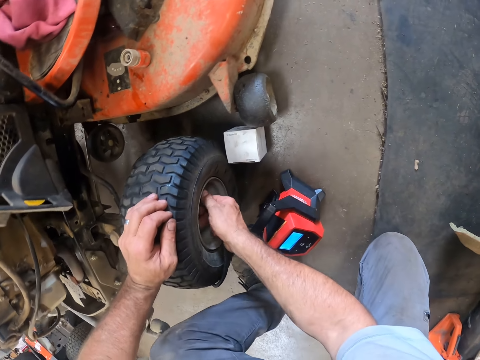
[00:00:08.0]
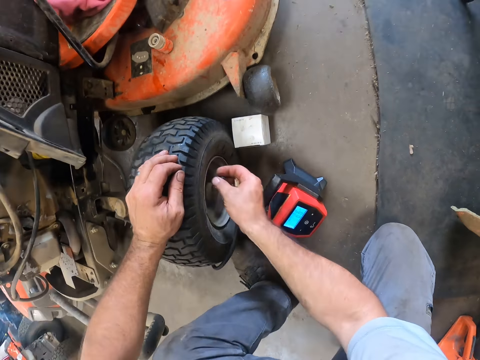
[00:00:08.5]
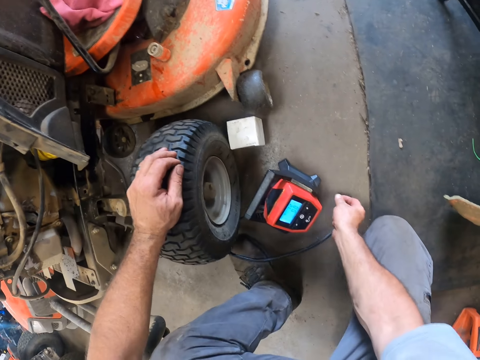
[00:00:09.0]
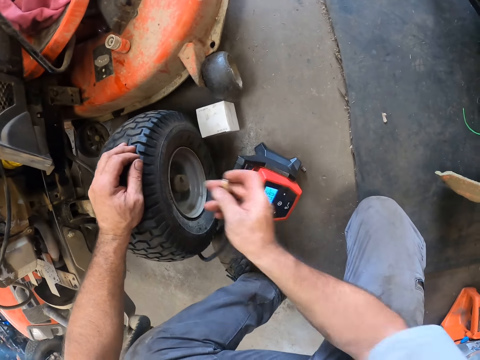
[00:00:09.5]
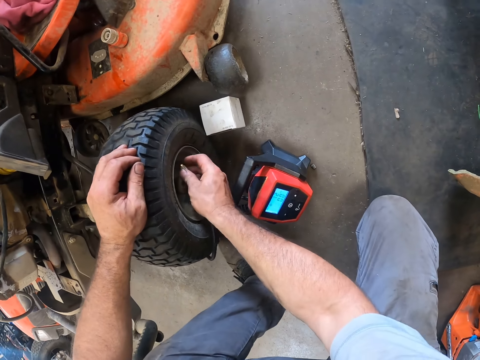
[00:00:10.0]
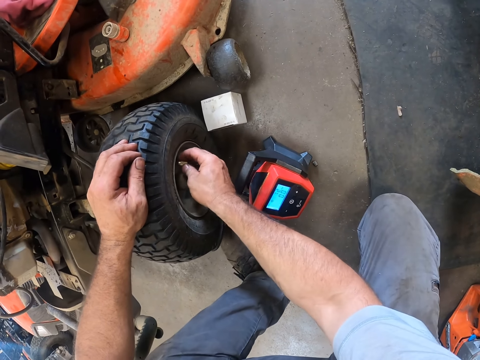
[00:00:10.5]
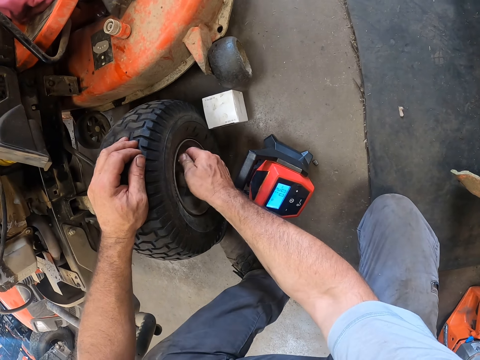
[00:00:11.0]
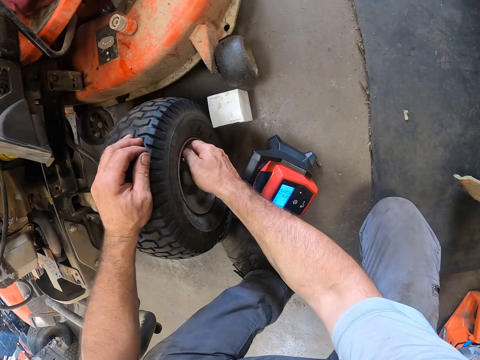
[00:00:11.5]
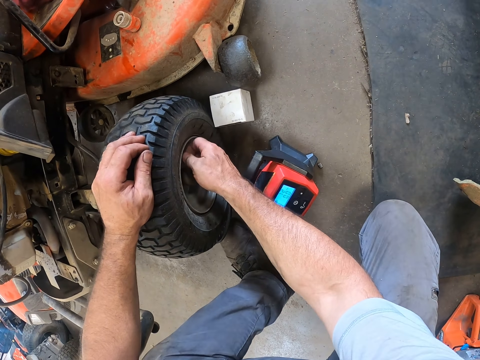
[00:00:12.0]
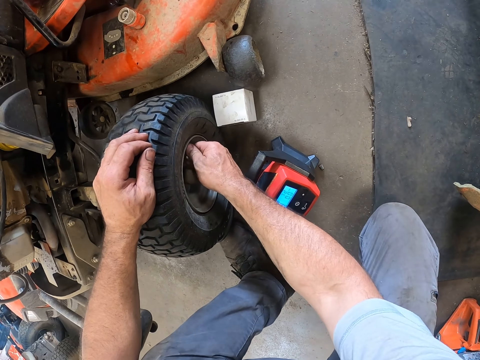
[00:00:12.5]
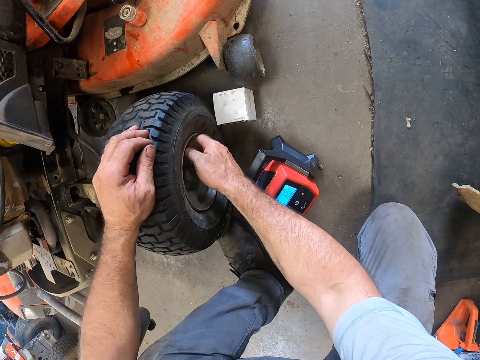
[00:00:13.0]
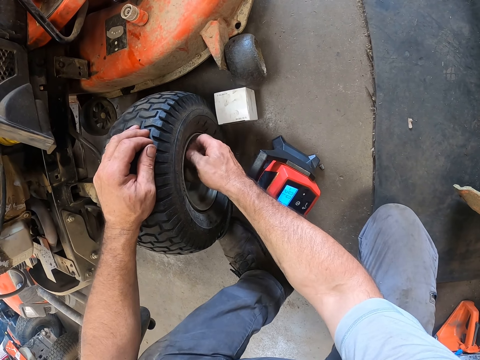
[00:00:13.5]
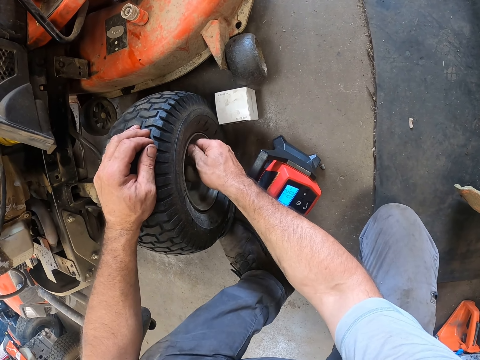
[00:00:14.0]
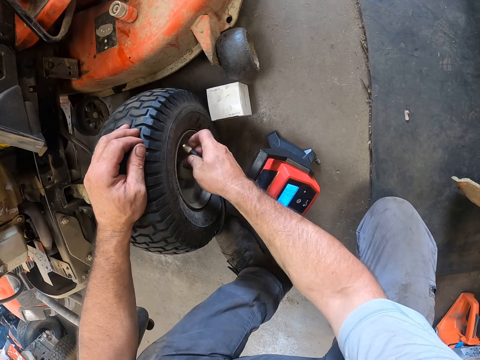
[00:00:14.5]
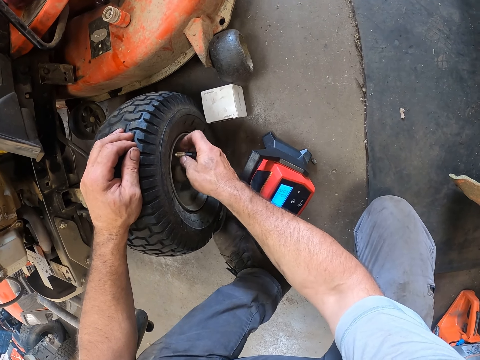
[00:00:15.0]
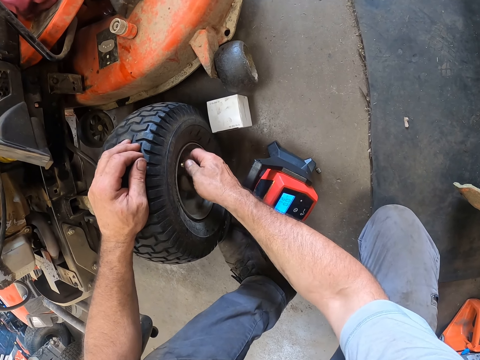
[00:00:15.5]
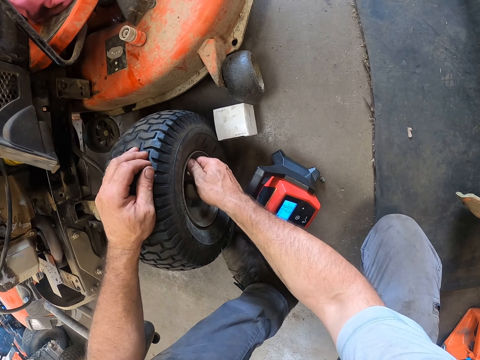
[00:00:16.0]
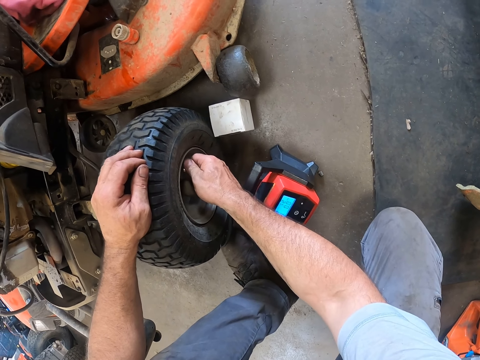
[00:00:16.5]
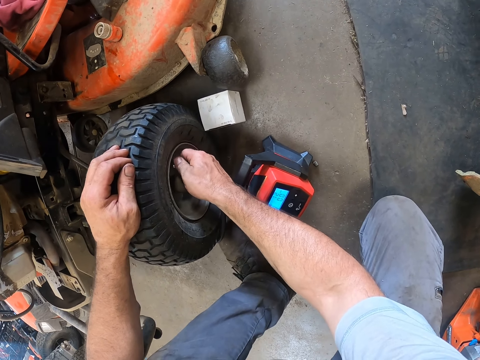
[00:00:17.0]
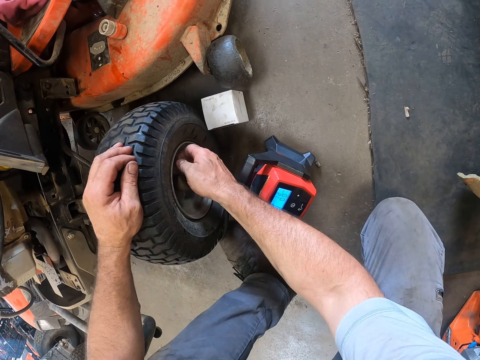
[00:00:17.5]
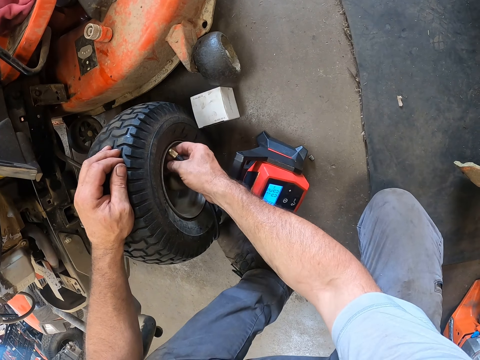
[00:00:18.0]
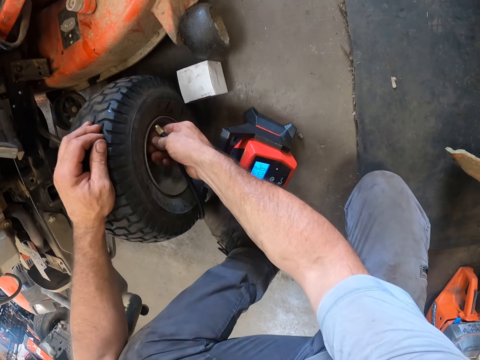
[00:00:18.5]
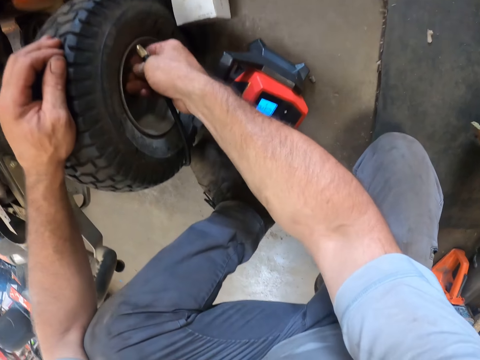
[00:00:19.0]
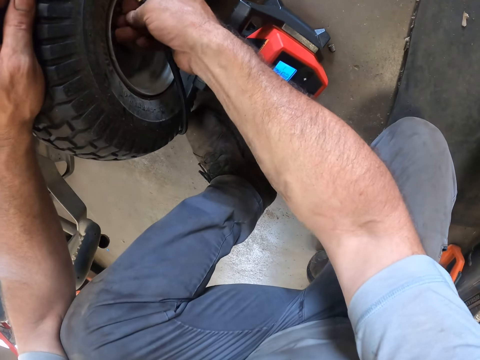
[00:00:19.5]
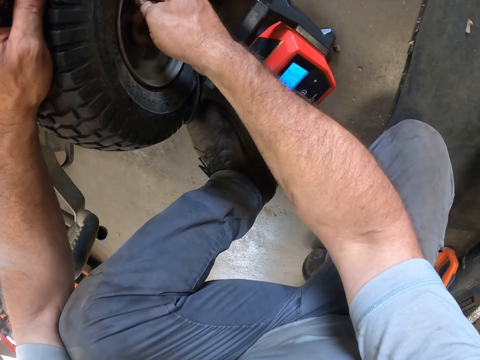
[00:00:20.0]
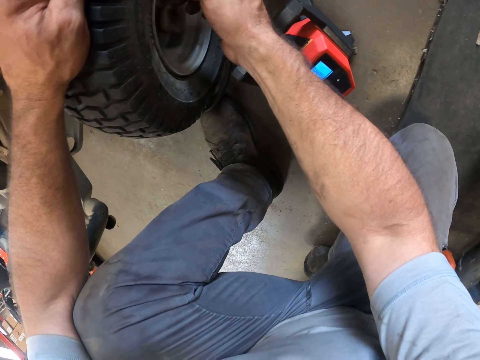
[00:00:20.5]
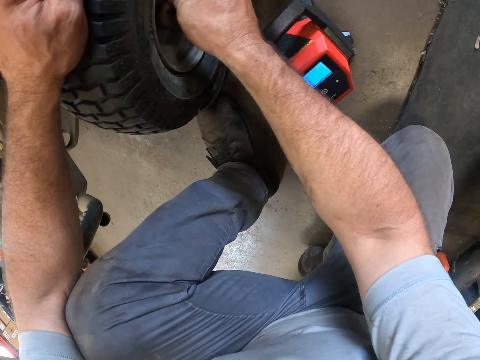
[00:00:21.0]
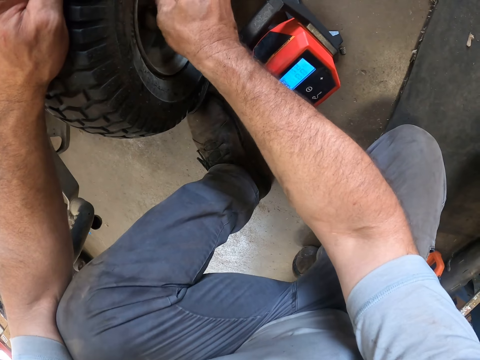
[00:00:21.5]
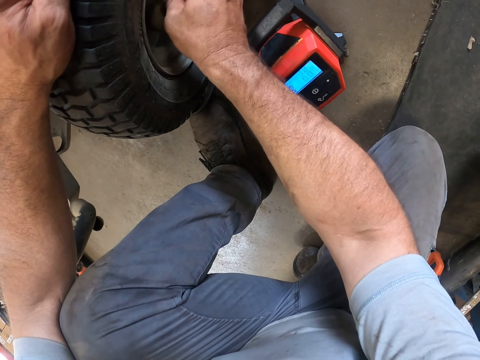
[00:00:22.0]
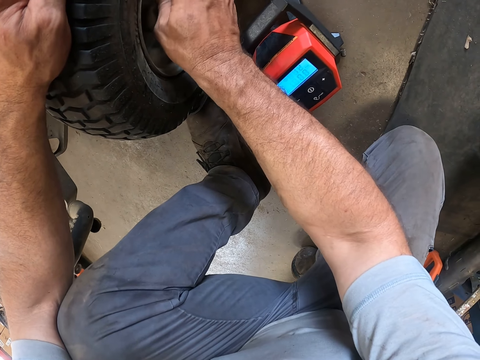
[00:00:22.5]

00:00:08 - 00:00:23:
The camera wearer drops the cap on the floor. He attaches the cap to the air valve with his right hand. He fixes the barometer on the valve. He attaches the air pump to the air valve.

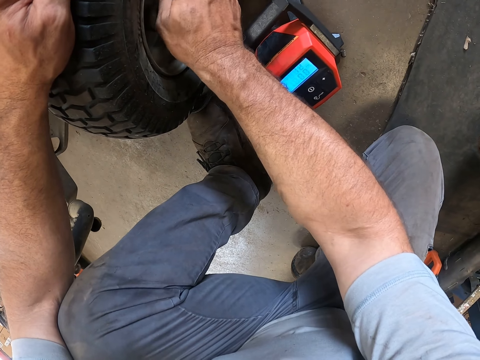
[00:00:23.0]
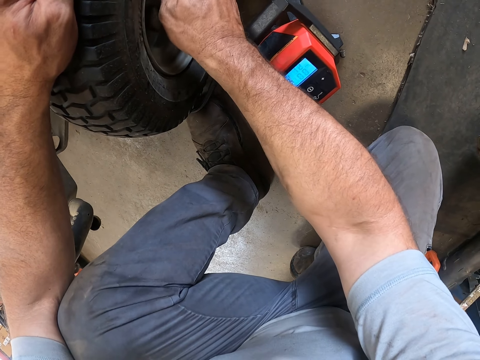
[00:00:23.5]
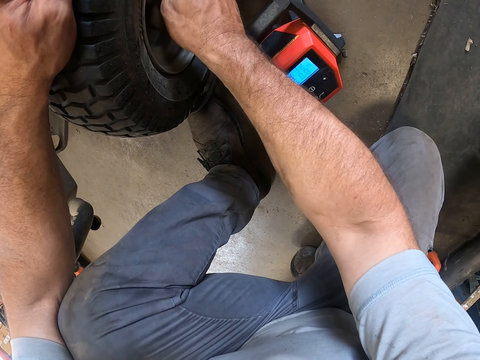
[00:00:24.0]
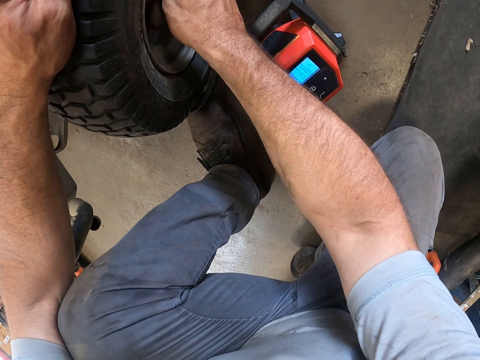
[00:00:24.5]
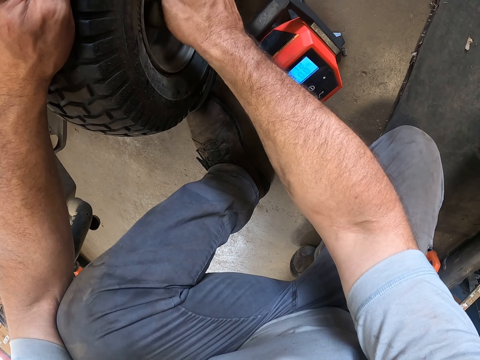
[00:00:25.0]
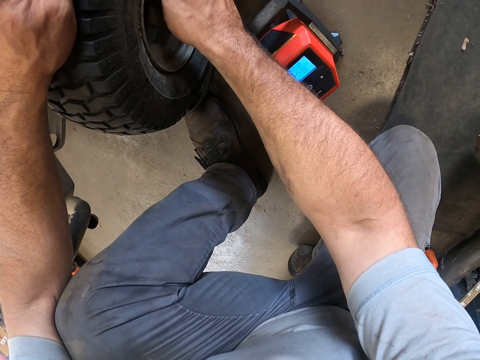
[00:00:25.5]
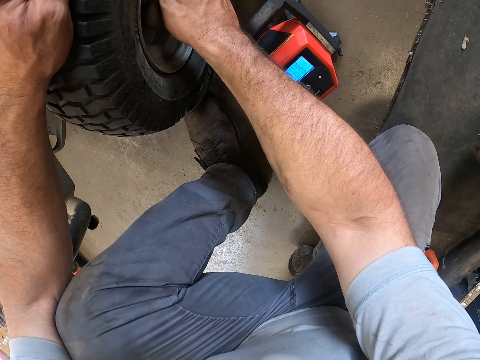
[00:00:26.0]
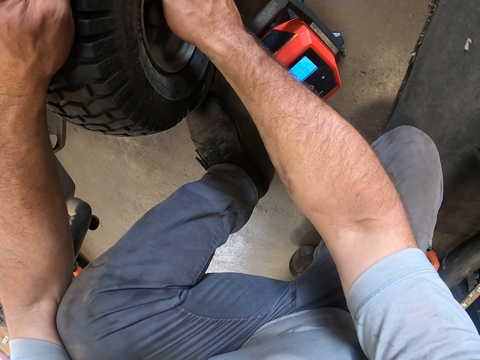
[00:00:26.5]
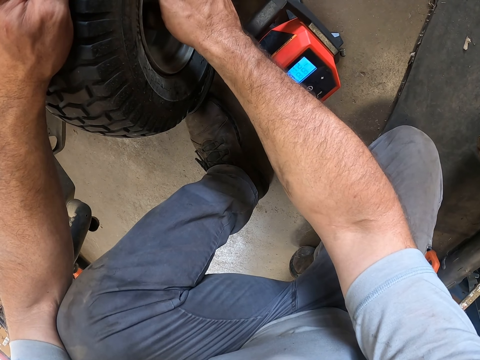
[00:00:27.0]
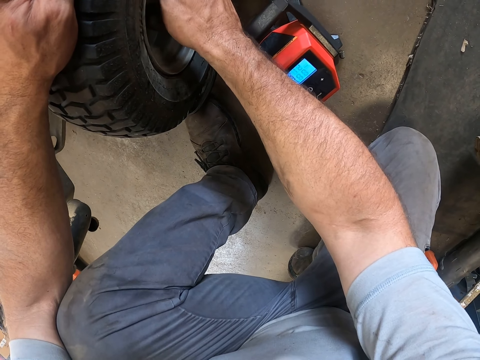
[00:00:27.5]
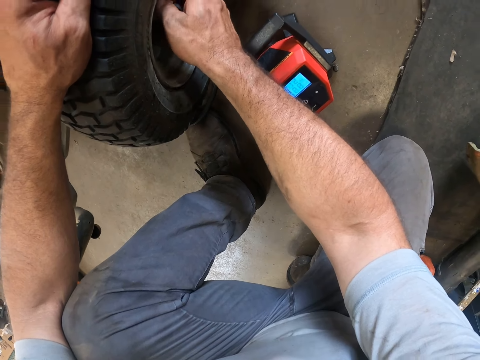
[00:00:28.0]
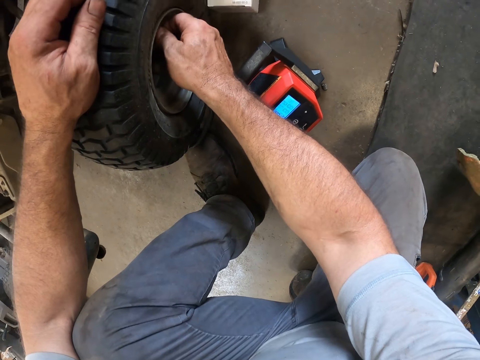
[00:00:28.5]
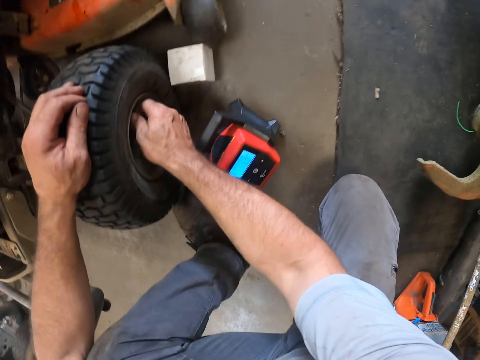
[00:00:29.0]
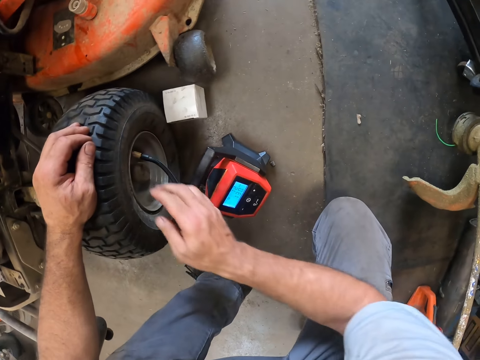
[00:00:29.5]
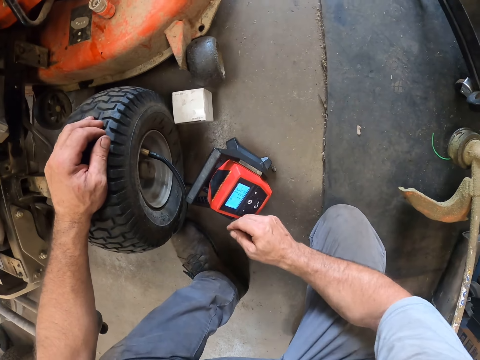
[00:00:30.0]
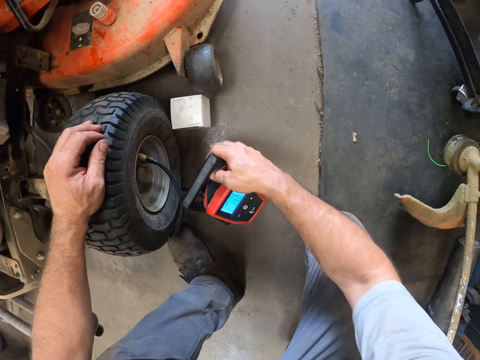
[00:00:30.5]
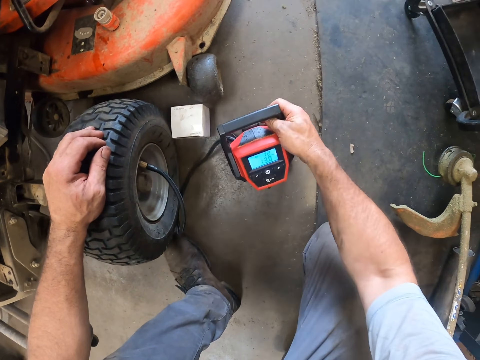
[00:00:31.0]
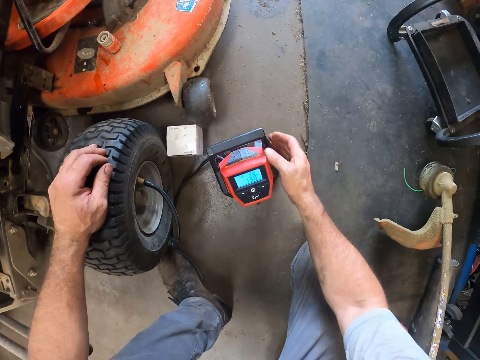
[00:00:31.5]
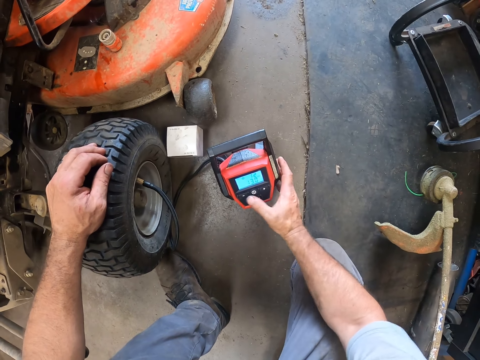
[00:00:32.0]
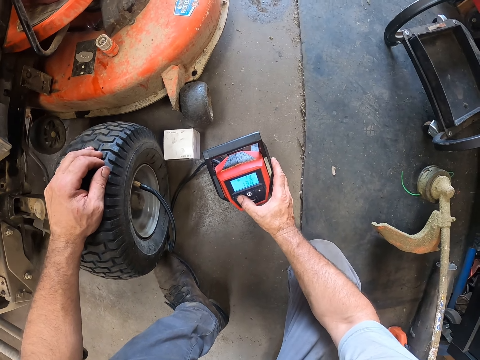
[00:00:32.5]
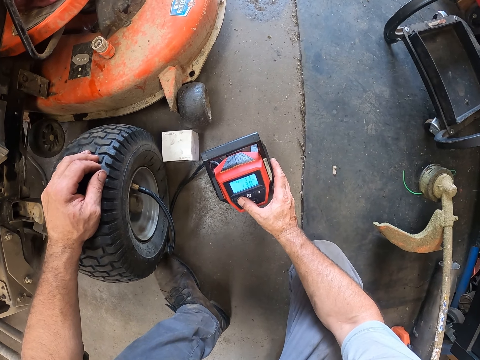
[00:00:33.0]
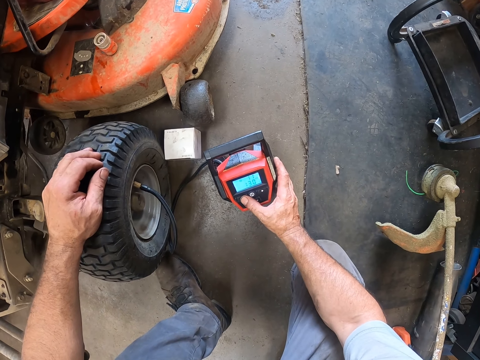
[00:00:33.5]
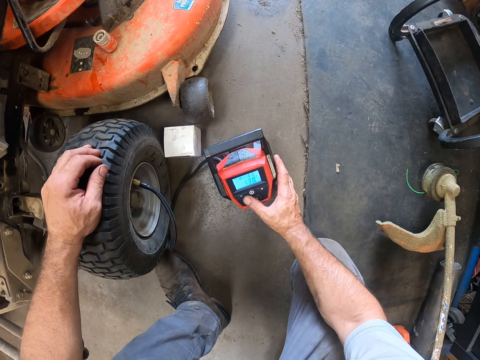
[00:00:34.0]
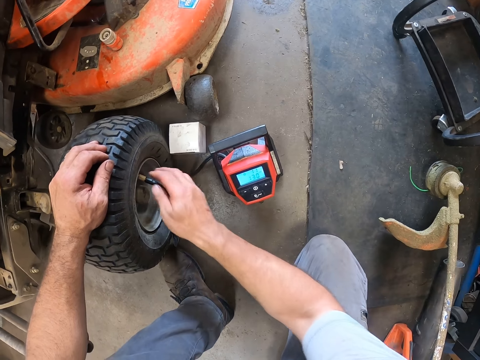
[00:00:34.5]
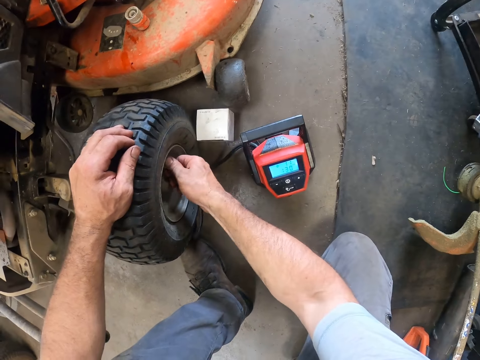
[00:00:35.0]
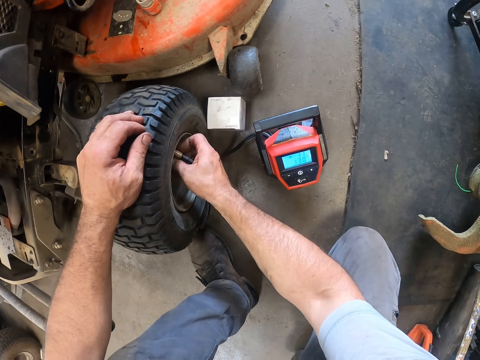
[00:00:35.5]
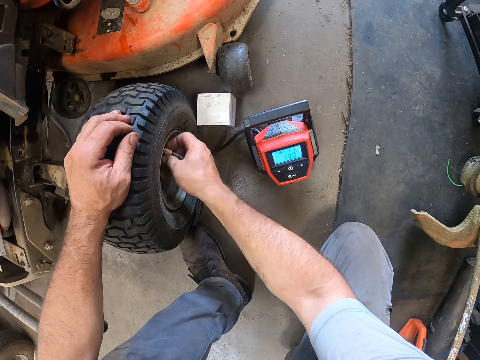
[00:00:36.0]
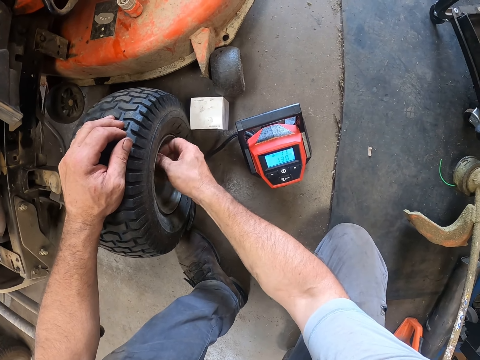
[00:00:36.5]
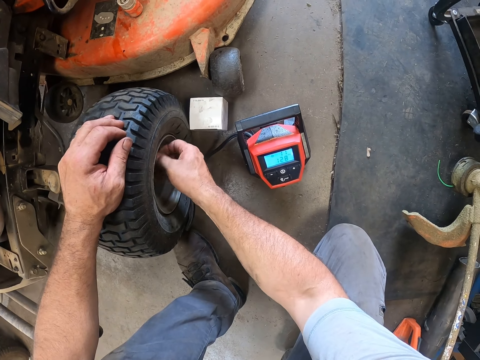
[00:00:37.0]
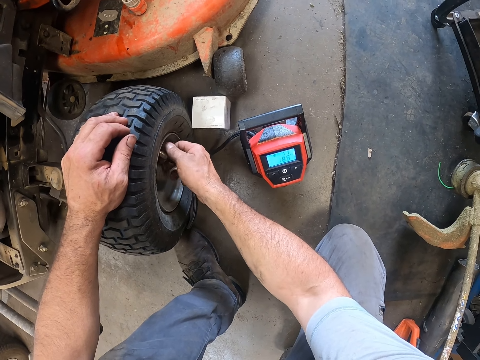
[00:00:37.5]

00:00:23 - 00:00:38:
The camera wearer moves the air pump. He lifts the barometer and puts the barometer down. He operates the air pump with his right hand. He presses the barometer. He loosens the air pump from the air valve. He fixes the valve.
